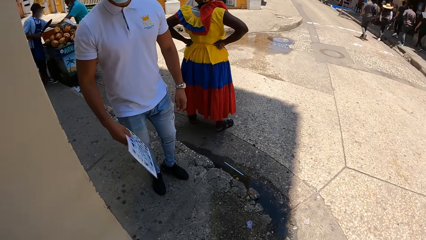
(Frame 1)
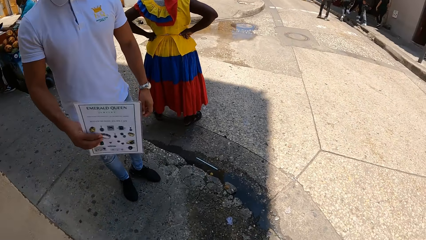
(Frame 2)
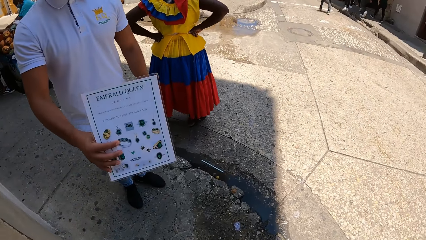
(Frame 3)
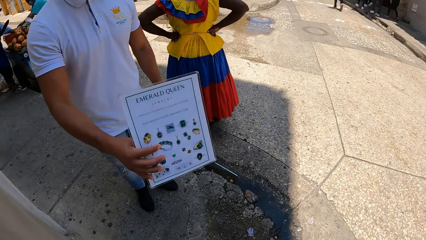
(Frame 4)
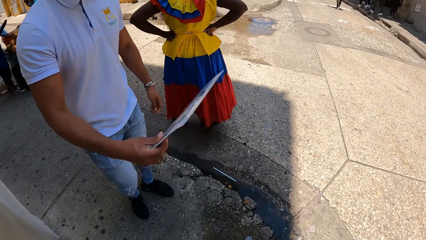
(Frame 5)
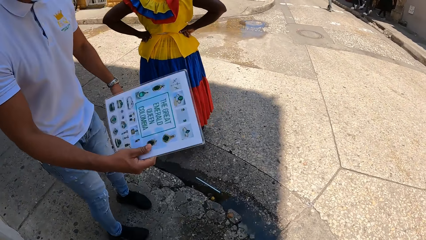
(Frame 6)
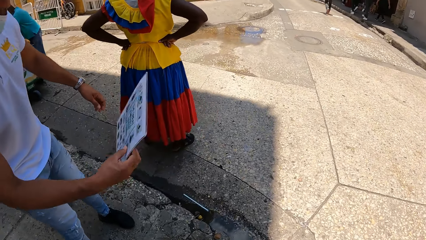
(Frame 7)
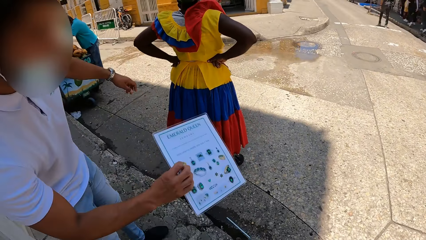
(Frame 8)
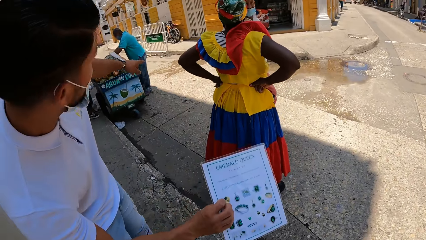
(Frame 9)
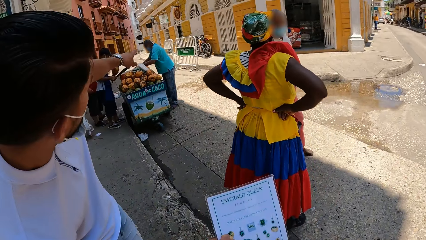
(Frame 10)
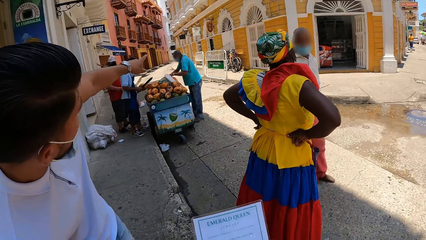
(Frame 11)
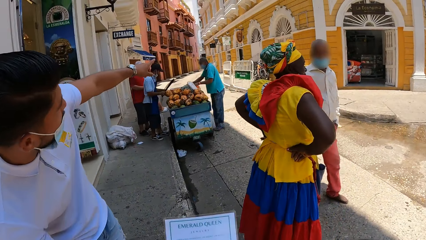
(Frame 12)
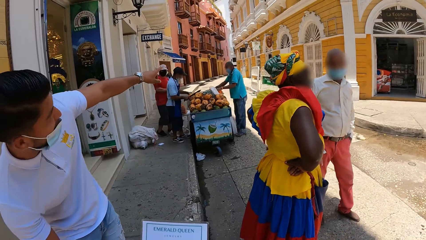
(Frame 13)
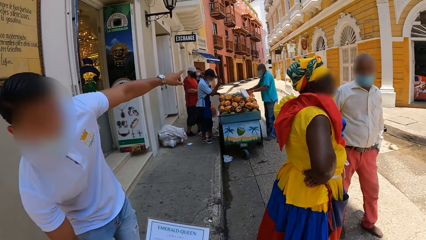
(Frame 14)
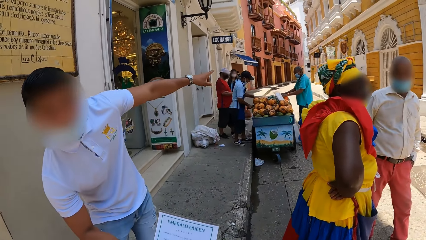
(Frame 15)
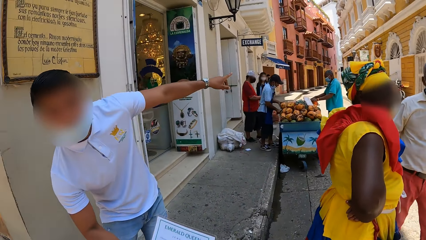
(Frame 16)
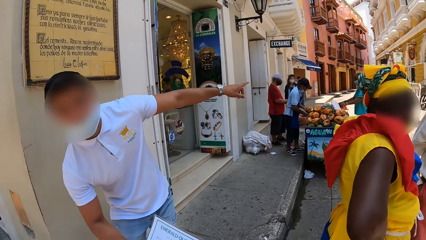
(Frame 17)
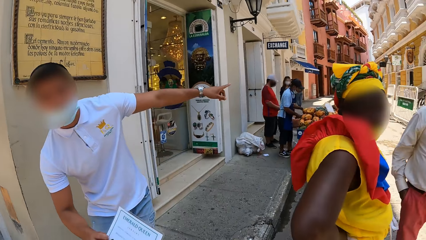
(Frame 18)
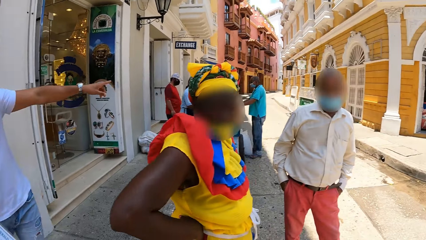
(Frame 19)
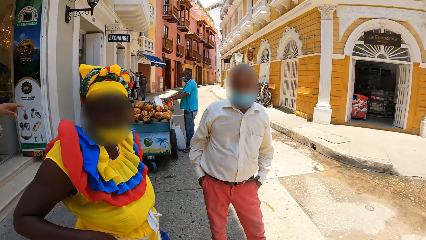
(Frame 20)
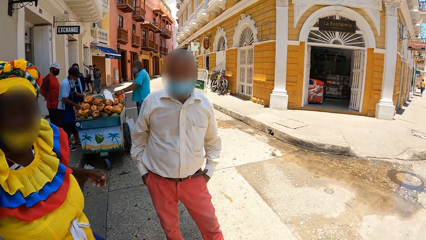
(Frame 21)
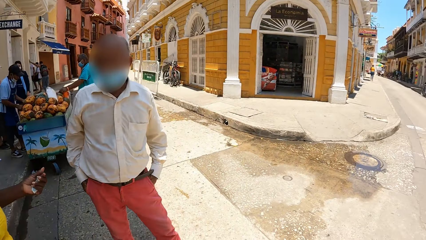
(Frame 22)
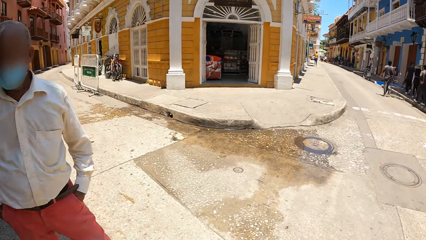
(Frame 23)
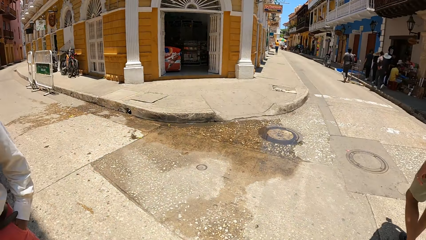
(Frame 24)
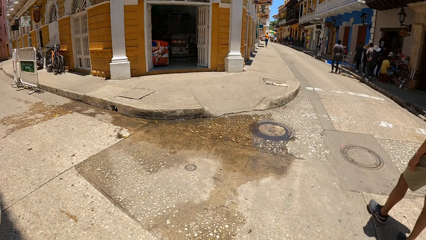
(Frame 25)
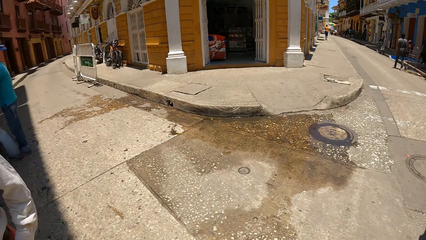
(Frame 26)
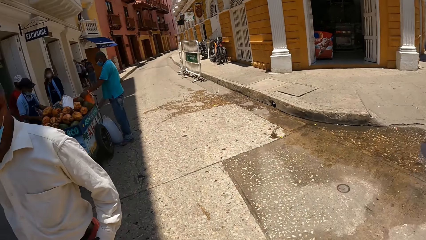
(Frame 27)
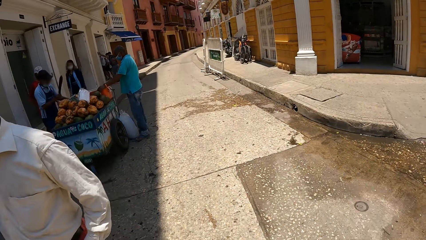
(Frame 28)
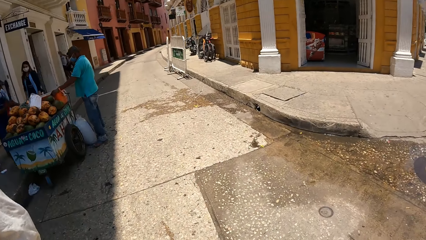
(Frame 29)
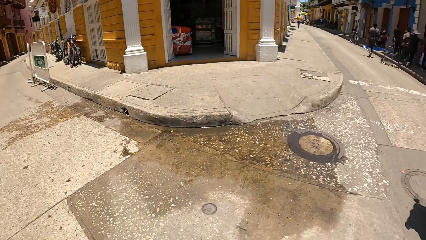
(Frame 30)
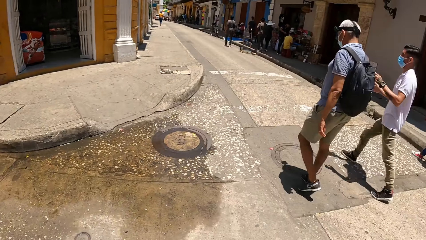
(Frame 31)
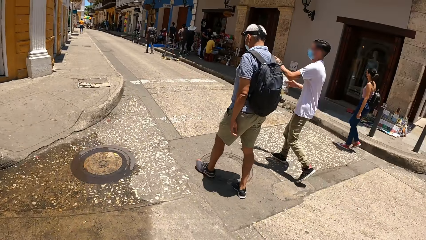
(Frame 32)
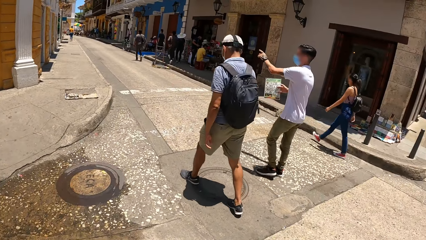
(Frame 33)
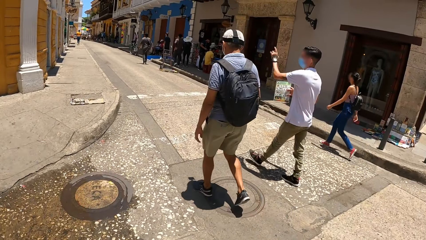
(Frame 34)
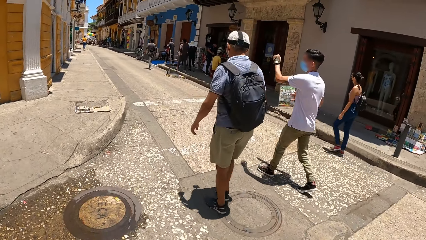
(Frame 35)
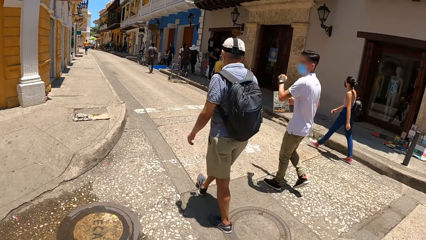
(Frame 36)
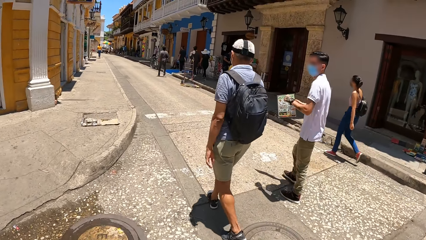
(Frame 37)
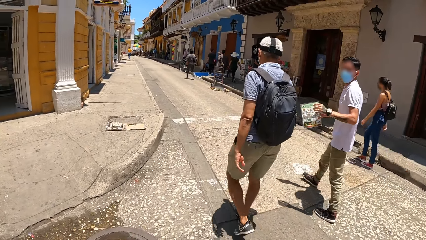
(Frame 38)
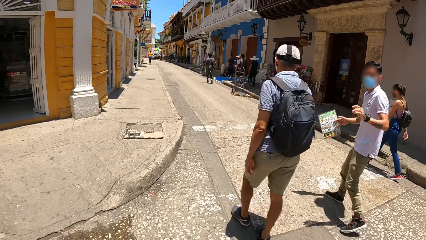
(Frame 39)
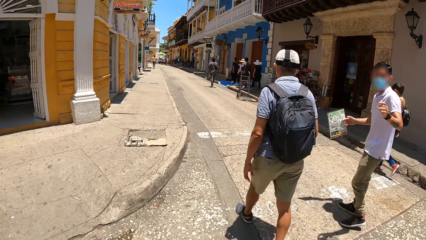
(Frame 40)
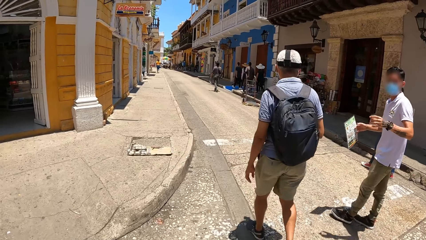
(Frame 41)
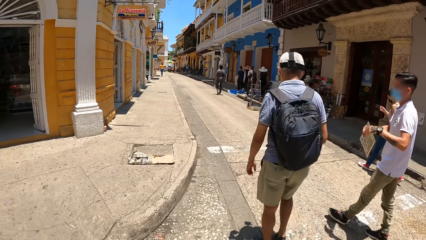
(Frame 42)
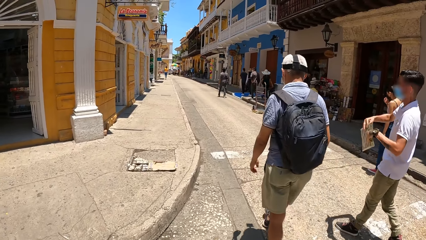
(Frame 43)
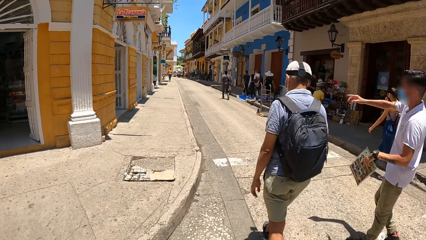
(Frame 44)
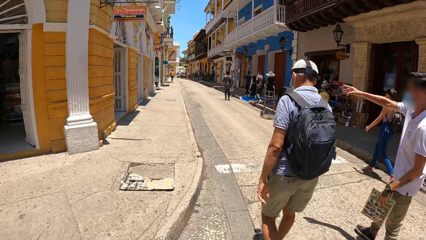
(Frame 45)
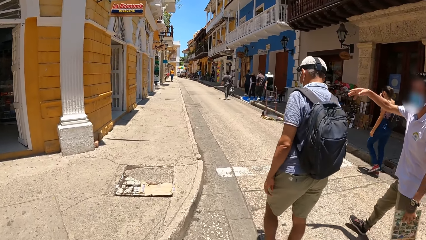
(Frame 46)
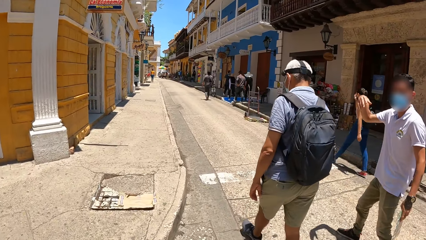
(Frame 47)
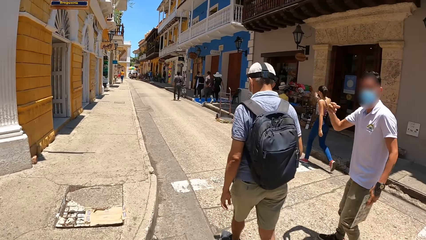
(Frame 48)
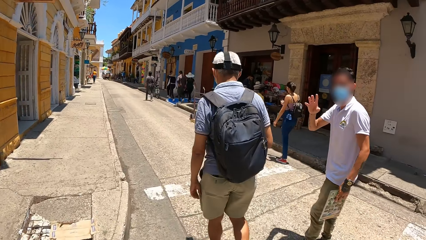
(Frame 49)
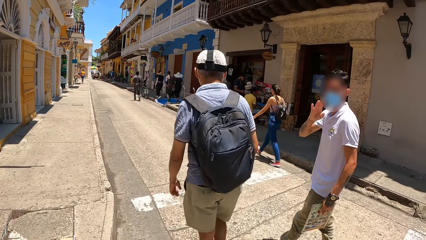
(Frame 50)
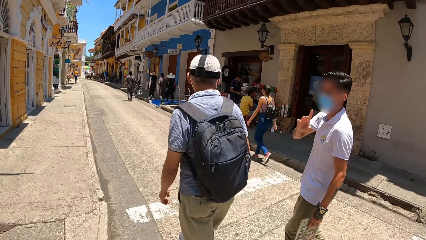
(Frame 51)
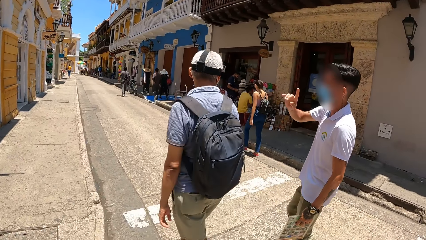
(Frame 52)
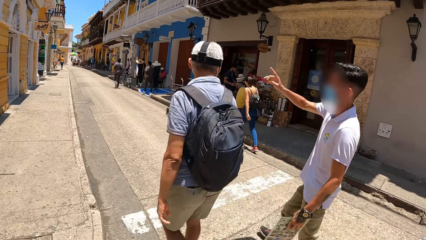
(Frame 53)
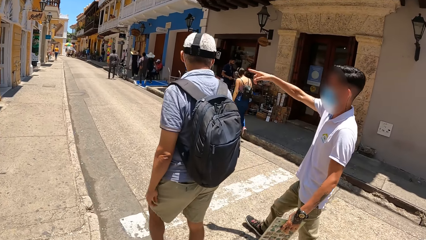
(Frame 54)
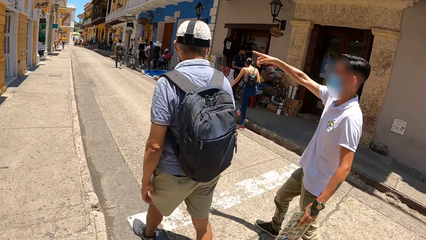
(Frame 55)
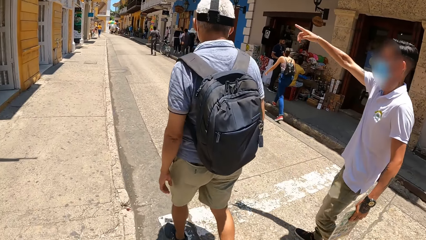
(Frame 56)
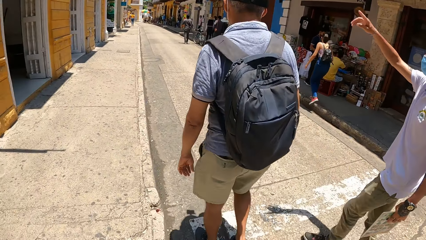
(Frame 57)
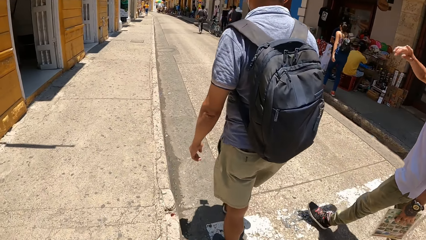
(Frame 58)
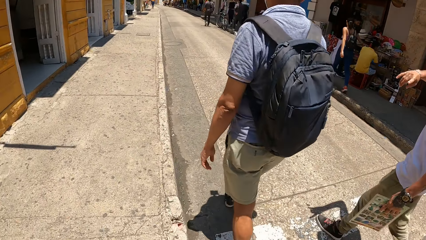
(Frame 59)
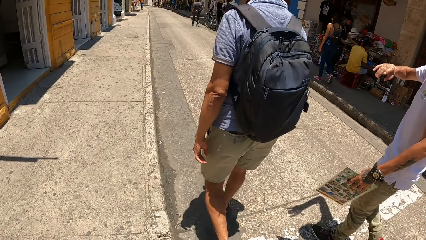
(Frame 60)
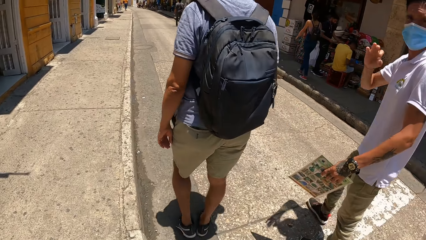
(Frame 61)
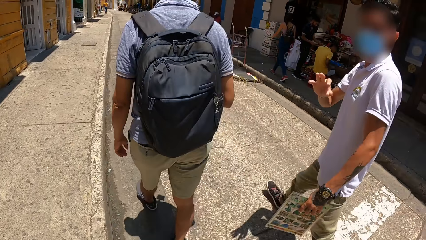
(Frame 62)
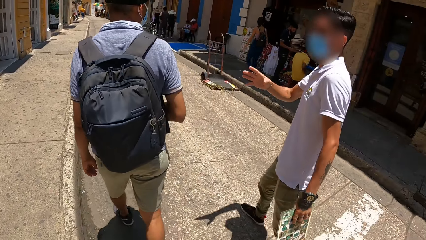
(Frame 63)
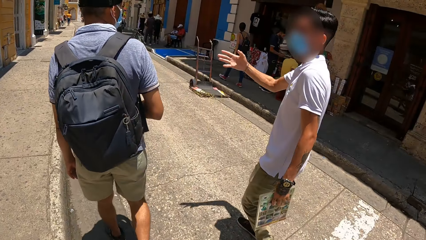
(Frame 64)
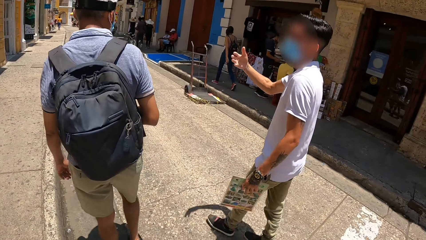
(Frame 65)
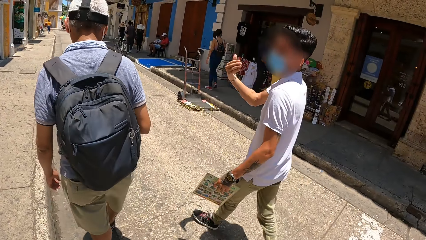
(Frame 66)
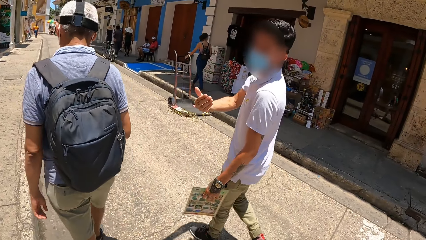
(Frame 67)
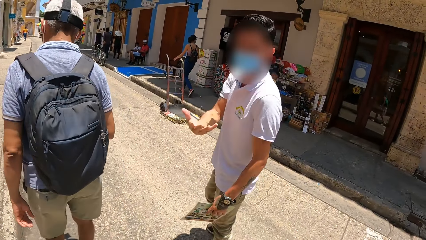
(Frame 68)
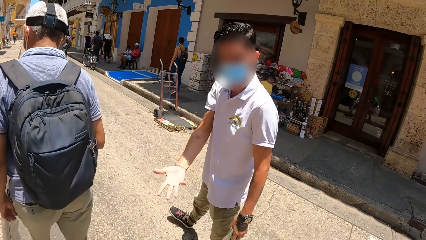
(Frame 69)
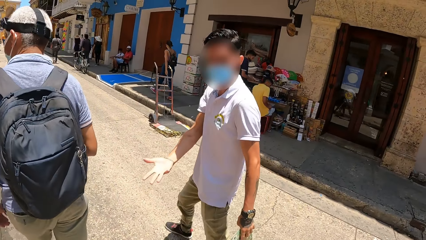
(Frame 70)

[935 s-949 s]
A person shows the camera wearer a chart. The person shows direction to the camera wearer. Another person interacts with the camera wearer.

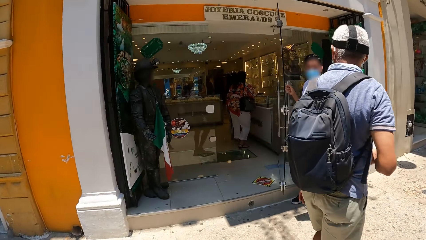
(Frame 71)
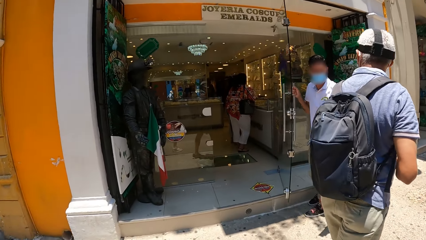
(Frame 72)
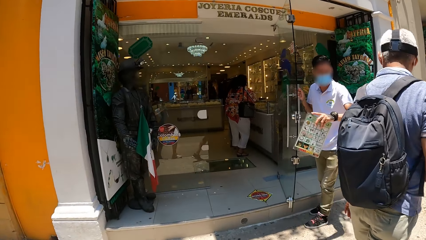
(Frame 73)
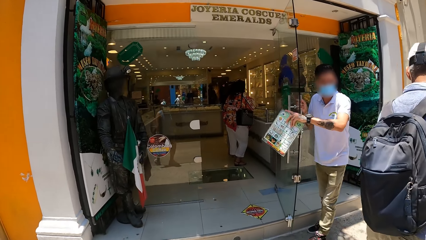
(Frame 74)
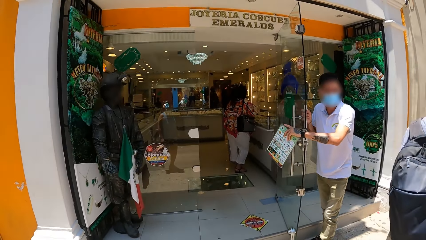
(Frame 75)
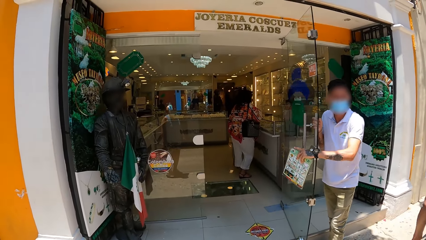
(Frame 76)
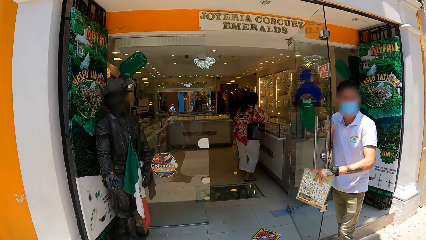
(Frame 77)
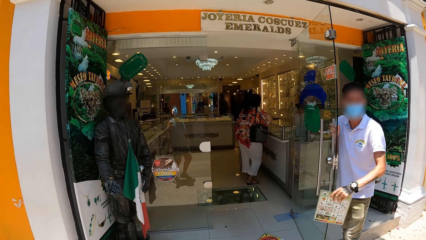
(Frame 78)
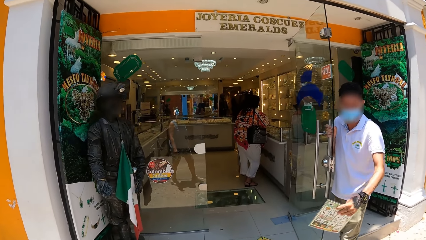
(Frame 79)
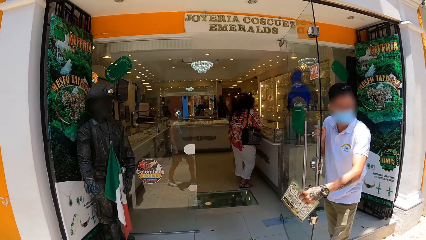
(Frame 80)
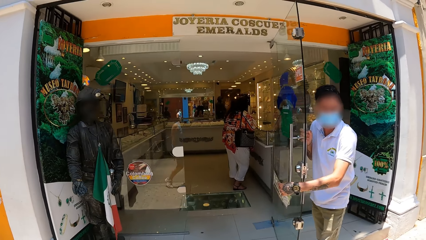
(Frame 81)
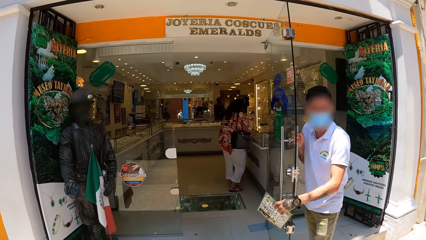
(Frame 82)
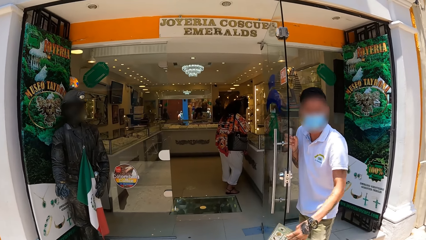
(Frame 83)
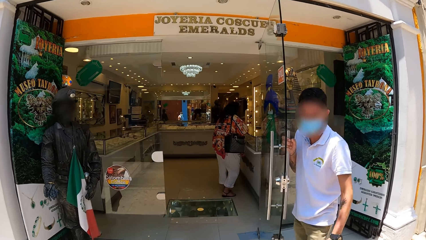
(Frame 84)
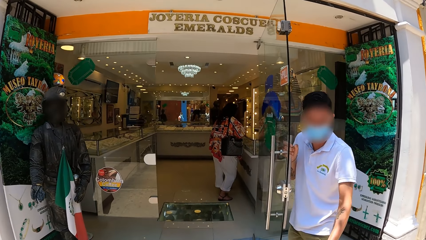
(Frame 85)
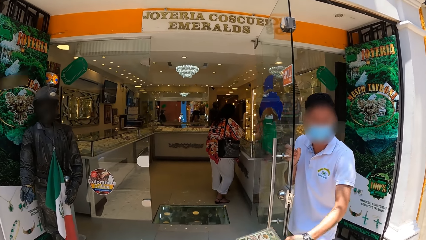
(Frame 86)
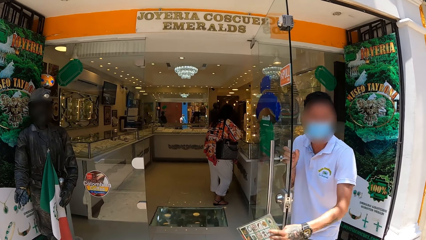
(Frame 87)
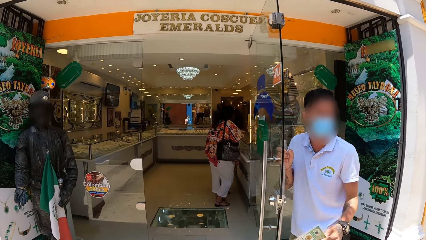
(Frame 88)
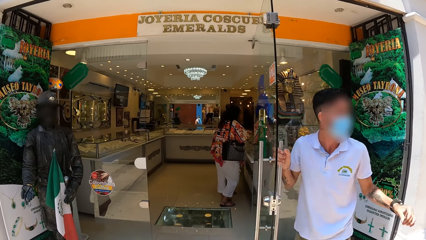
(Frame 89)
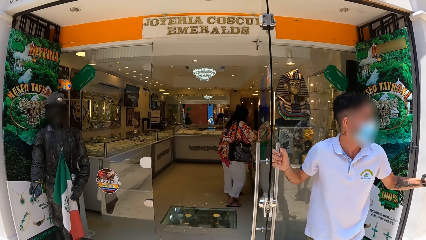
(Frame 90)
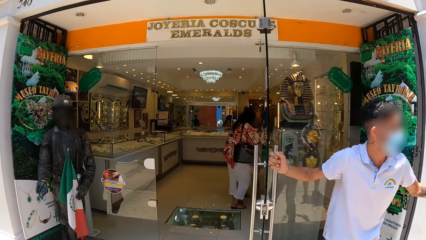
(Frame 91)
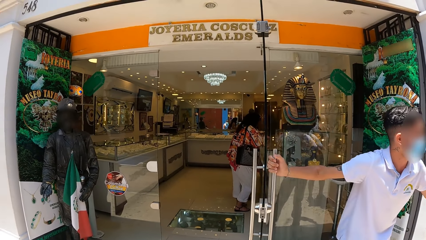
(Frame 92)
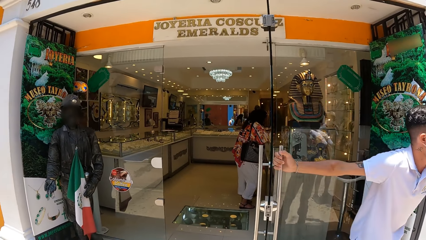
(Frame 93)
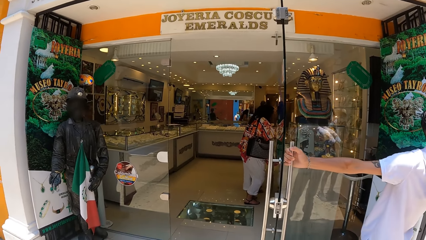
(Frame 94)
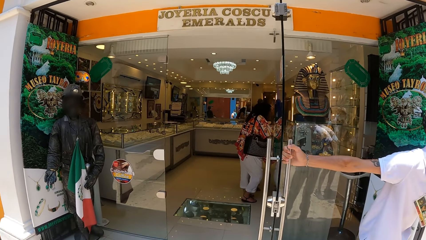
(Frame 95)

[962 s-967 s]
A person opens the door for the camera wearer.
